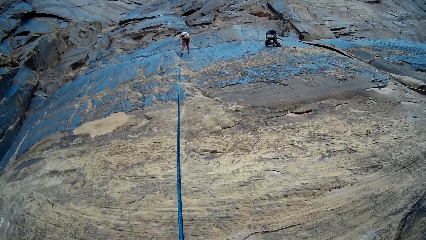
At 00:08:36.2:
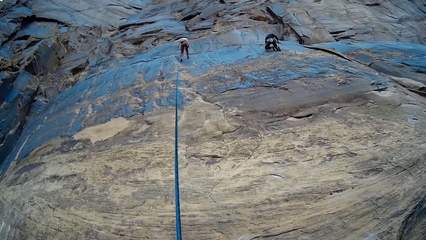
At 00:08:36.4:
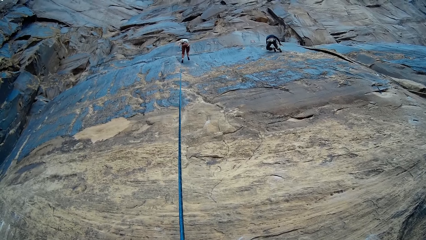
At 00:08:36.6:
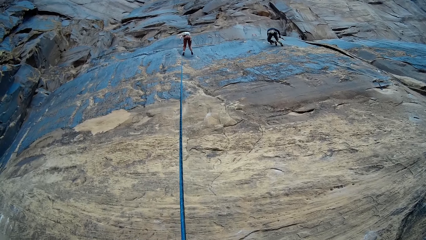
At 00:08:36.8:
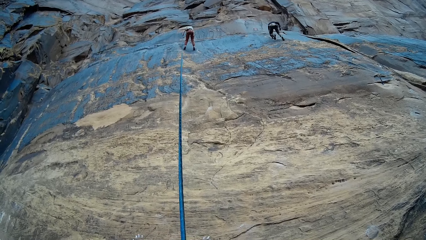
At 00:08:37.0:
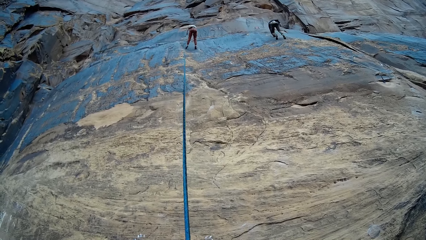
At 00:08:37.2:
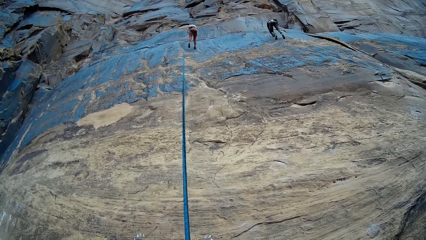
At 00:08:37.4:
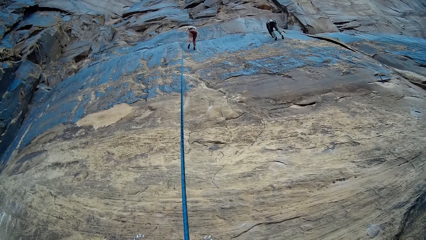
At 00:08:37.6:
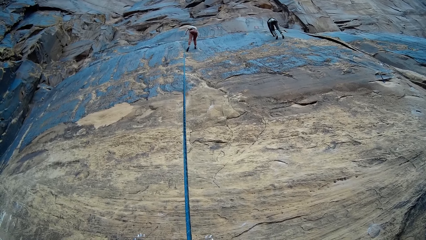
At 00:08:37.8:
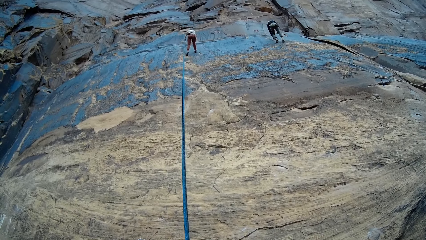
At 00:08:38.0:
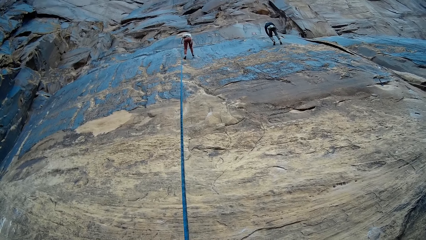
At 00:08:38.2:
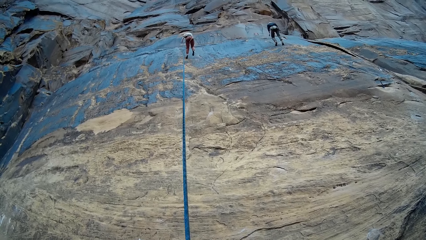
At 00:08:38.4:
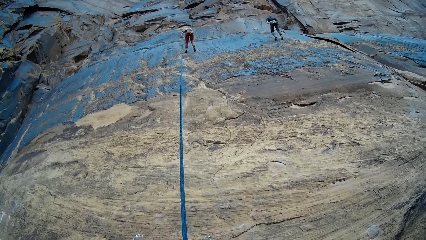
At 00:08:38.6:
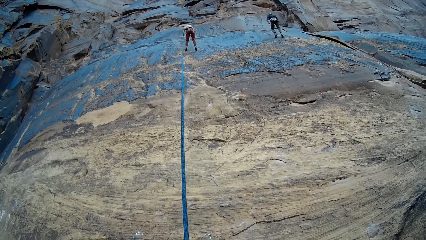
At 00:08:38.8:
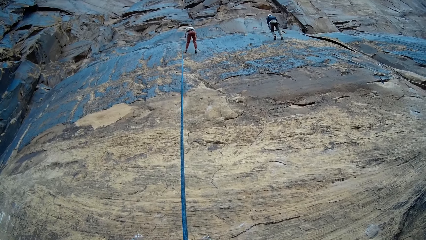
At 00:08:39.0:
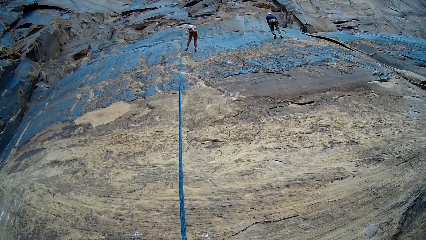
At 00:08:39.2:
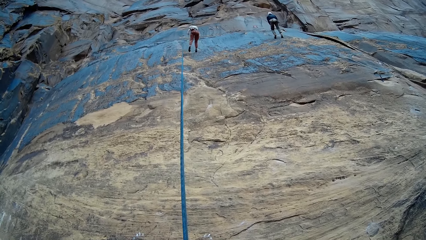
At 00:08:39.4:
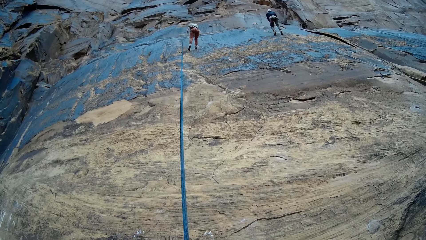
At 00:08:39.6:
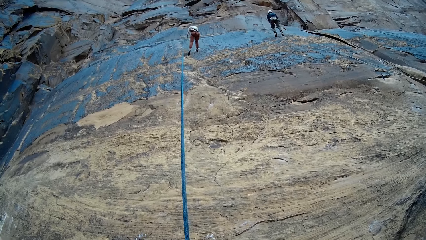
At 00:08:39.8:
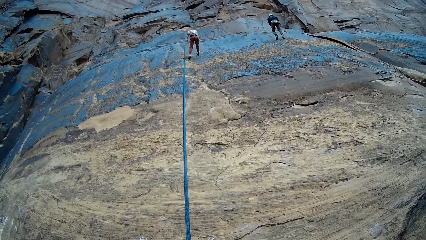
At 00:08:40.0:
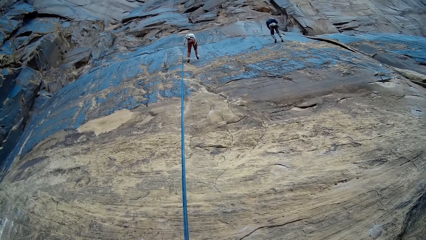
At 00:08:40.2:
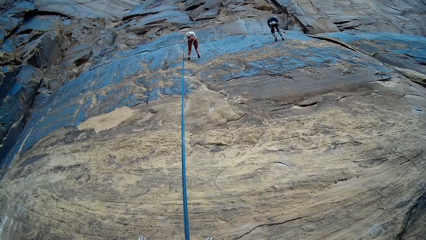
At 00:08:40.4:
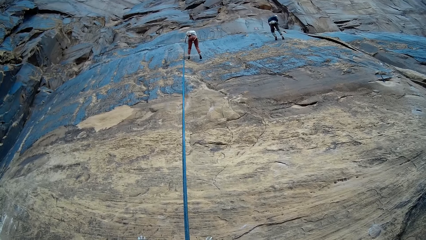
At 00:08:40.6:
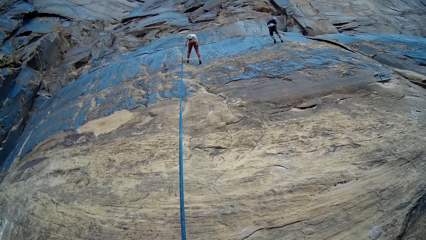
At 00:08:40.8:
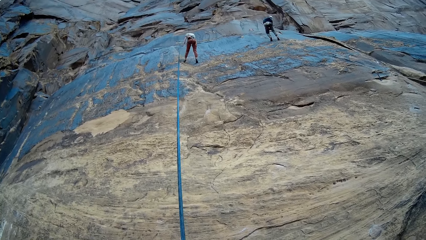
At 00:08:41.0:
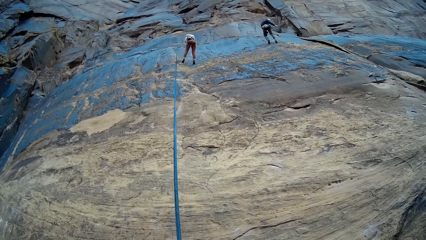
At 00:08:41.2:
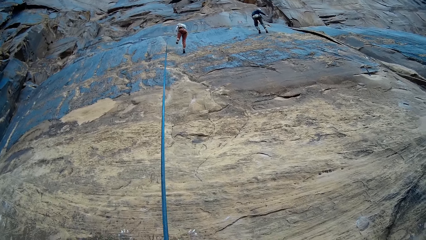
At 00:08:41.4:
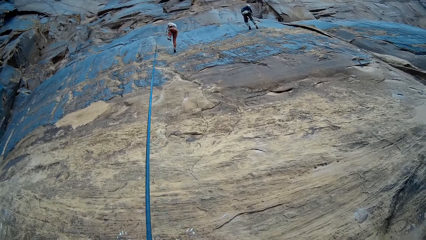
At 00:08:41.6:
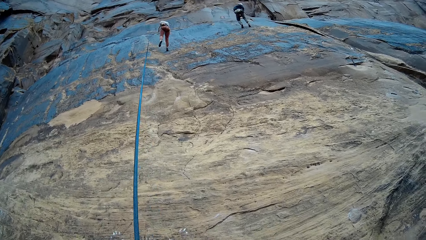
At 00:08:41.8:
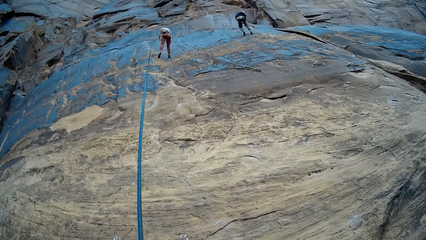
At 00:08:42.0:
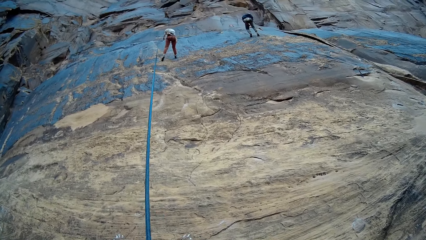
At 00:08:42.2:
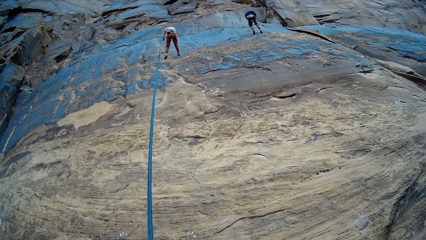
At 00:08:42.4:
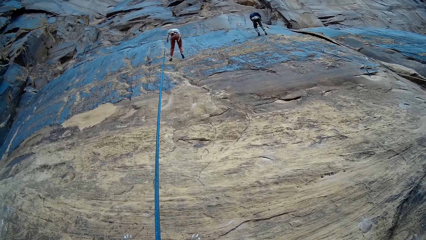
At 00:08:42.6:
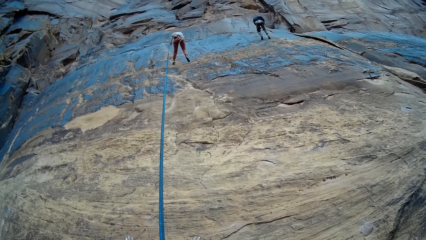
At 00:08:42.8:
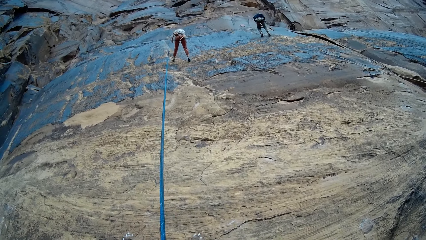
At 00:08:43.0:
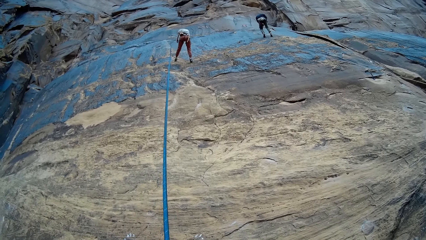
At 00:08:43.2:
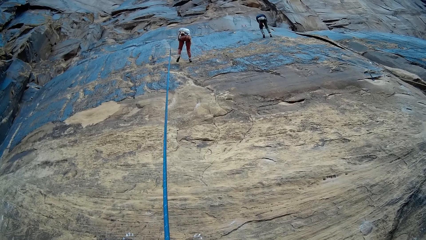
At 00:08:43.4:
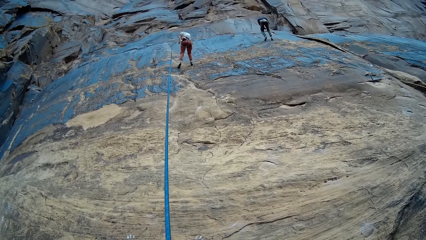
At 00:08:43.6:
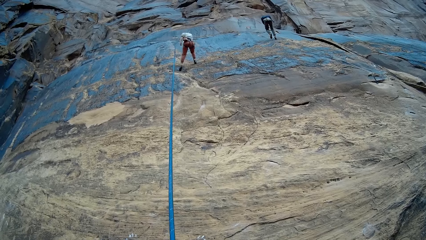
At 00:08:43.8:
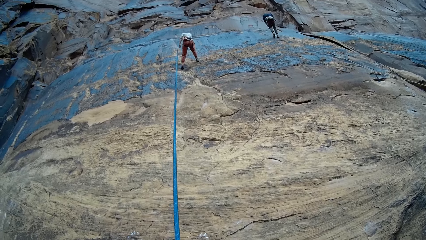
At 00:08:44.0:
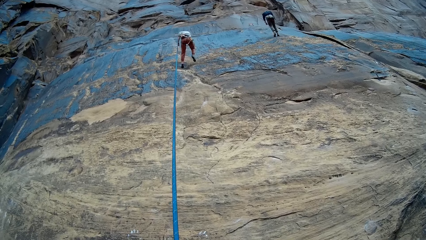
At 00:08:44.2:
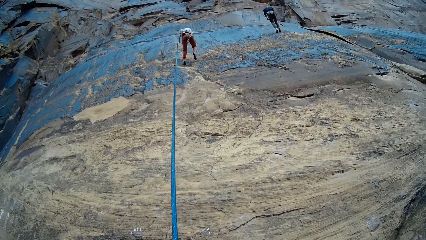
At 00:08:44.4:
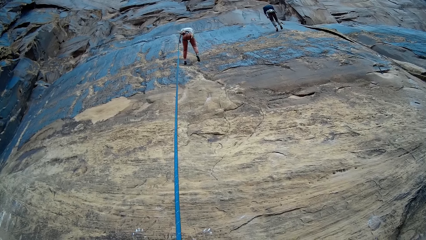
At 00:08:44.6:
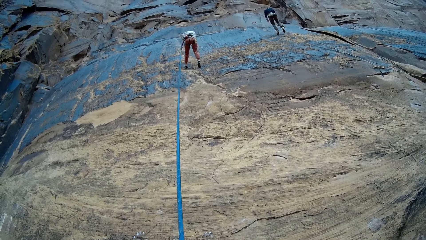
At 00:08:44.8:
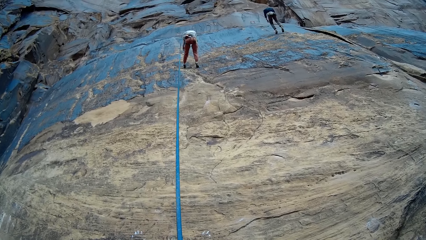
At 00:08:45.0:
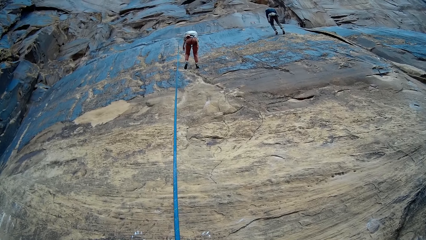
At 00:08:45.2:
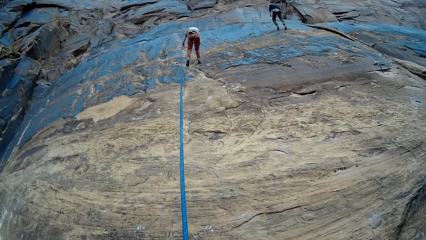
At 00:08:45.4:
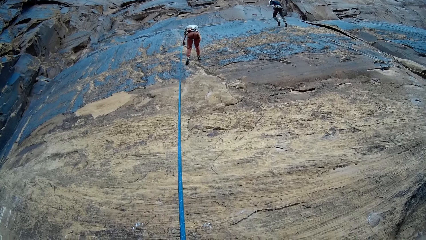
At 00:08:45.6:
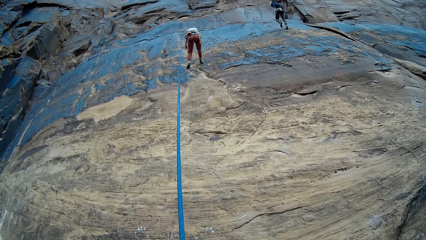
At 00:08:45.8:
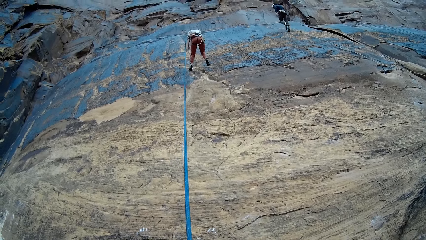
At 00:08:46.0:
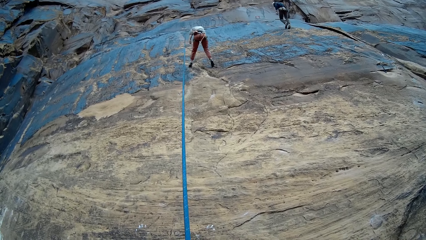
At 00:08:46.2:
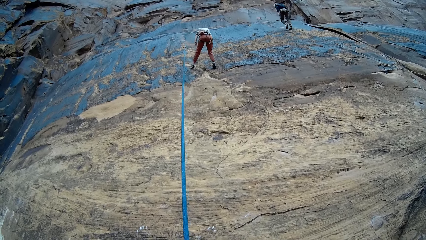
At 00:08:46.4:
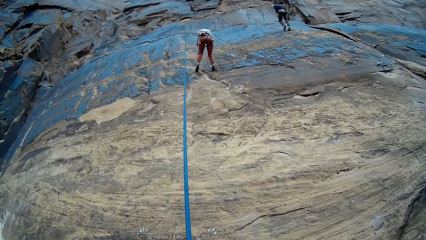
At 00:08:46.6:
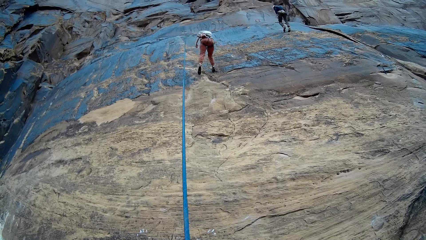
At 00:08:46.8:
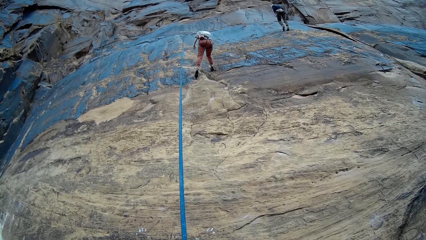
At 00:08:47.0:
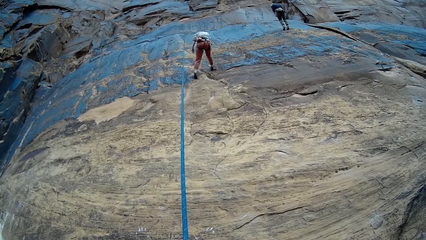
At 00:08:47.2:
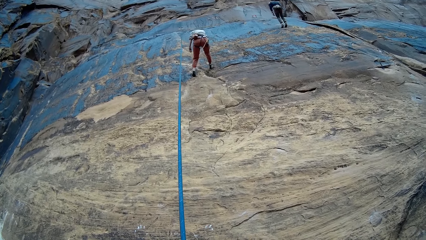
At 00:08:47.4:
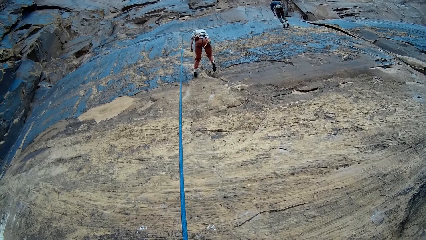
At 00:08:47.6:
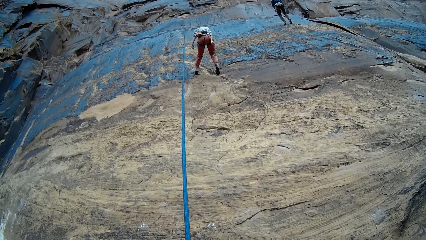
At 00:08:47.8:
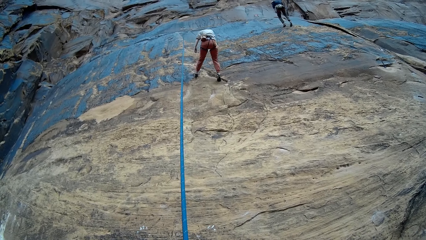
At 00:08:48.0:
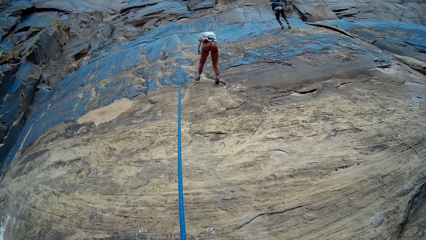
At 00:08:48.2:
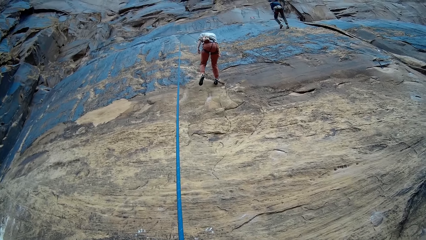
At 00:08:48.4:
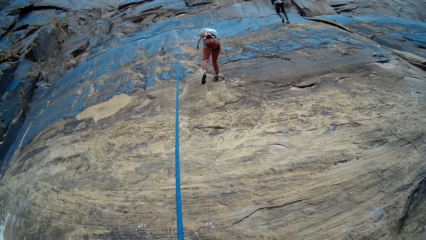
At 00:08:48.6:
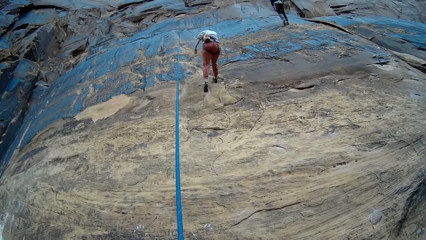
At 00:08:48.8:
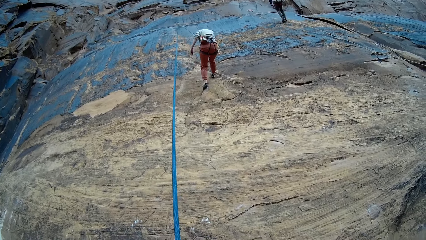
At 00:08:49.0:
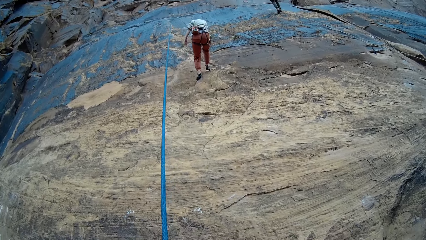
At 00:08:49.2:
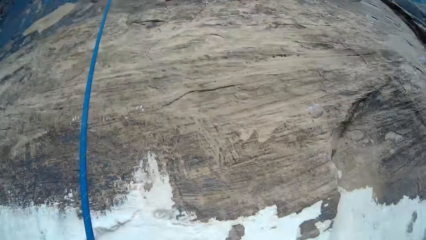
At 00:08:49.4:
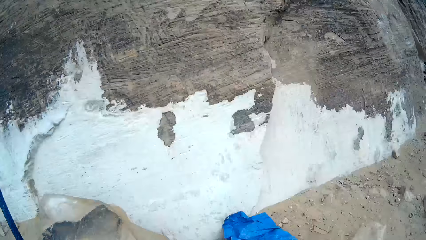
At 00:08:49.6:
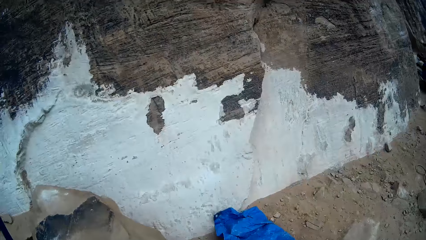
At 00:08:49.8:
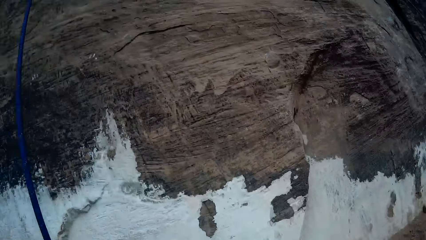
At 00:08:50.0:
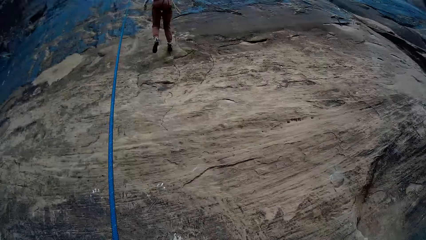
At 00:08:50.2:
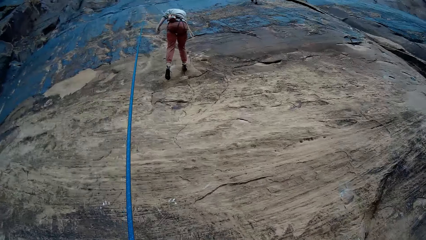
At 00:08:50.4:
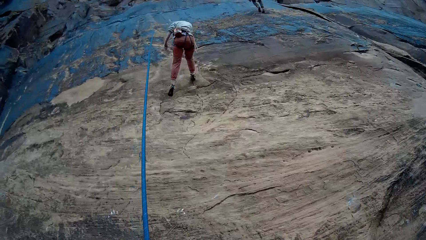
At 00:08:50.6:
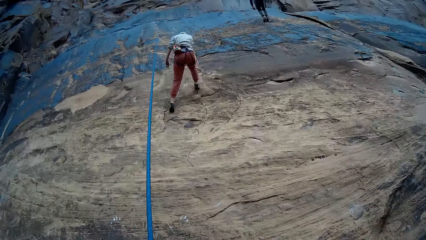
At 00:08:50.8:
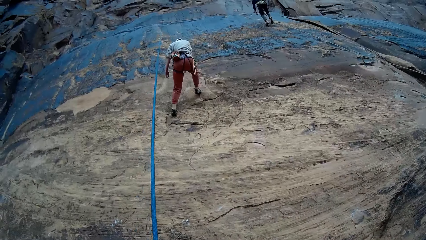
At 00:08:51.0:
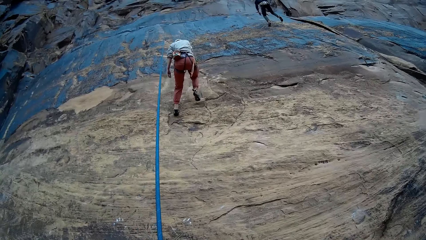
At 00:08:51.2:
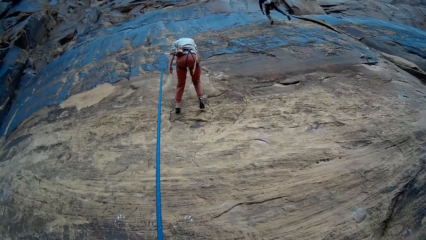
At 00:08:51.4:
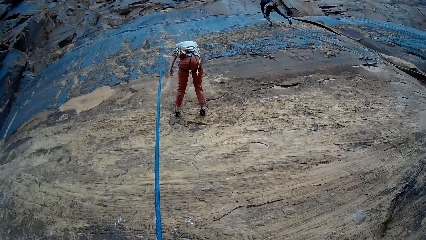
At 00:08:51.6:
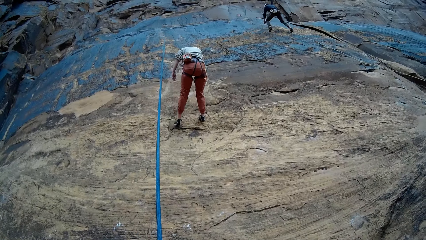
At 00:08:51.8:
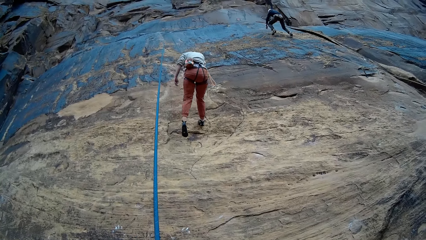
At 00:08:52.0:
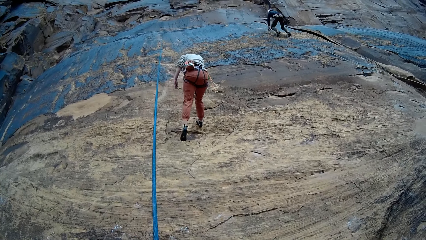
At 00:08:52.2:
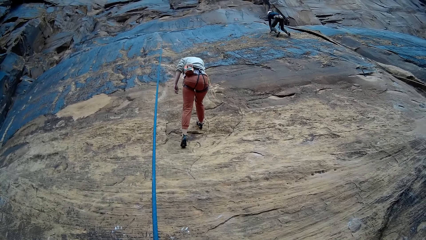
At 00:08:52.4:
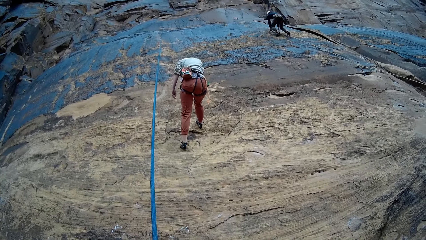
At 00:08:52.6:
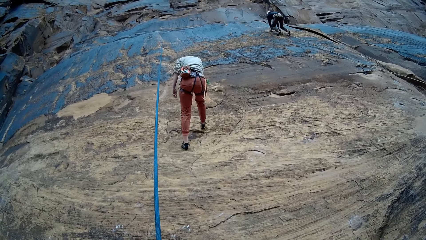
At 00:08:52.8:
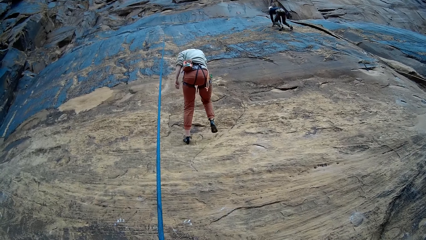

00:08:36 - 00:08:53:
A climber descends the mountain with his set rope with both hands.
